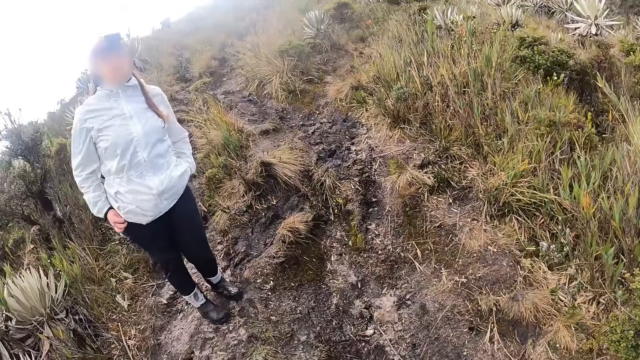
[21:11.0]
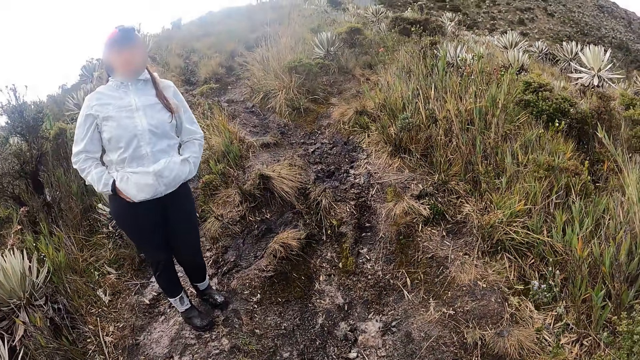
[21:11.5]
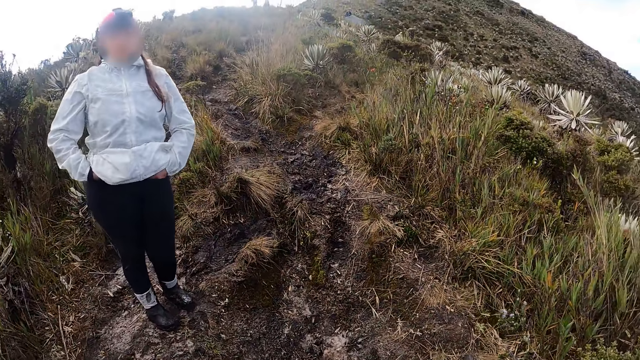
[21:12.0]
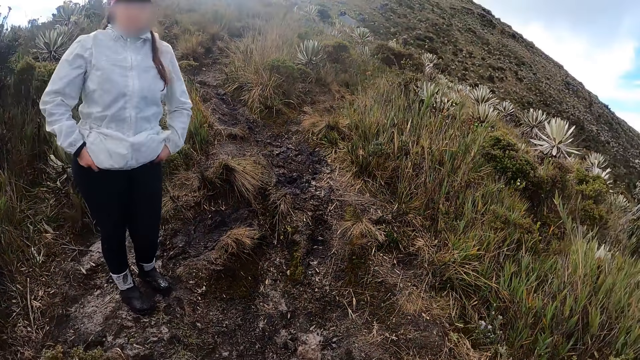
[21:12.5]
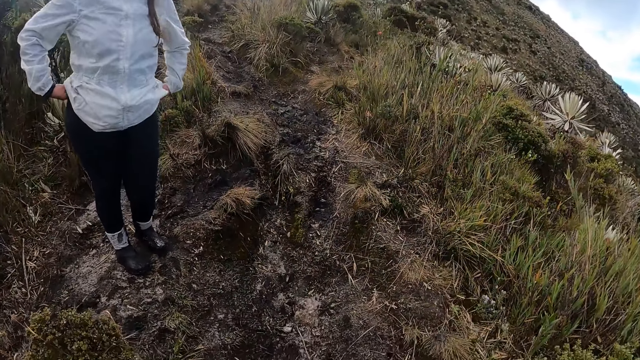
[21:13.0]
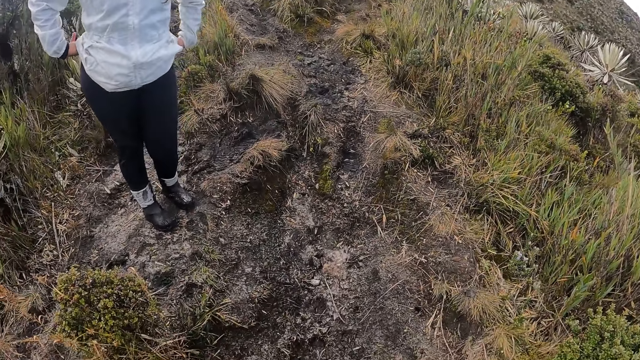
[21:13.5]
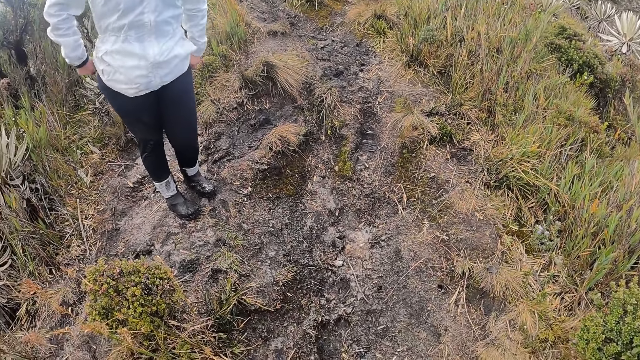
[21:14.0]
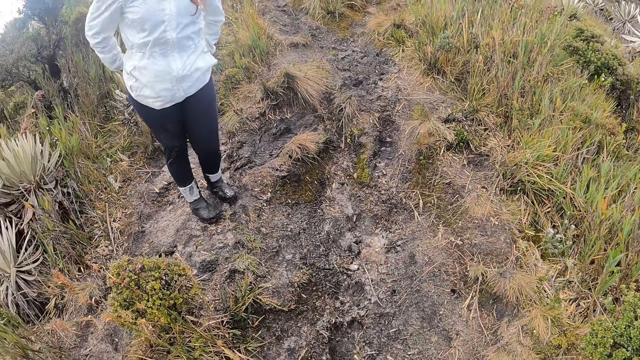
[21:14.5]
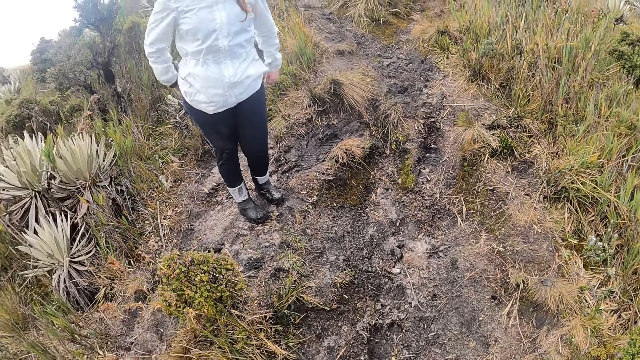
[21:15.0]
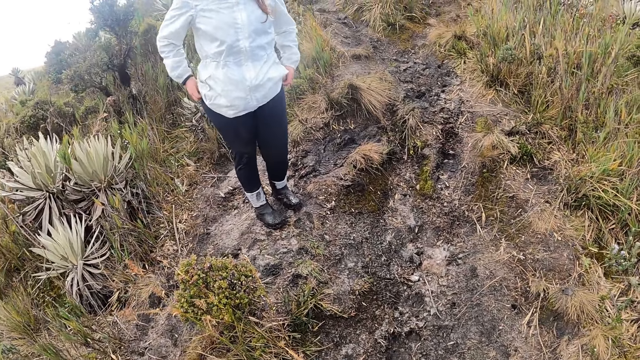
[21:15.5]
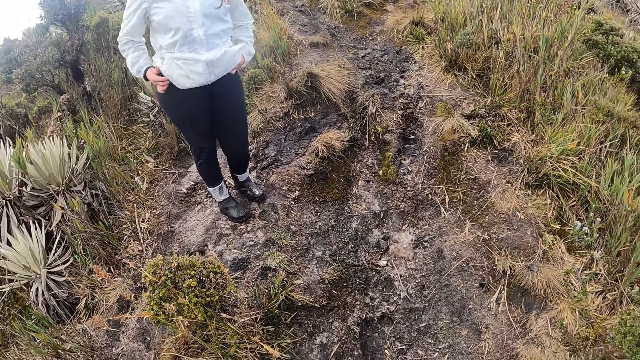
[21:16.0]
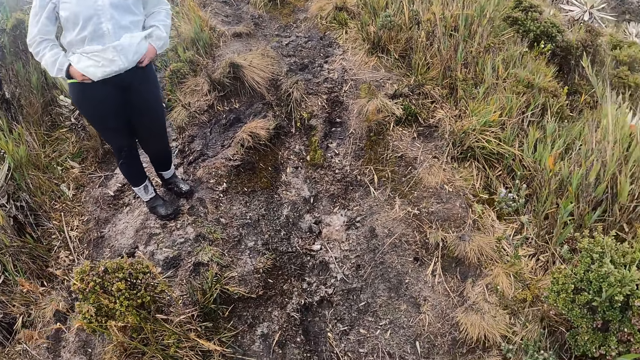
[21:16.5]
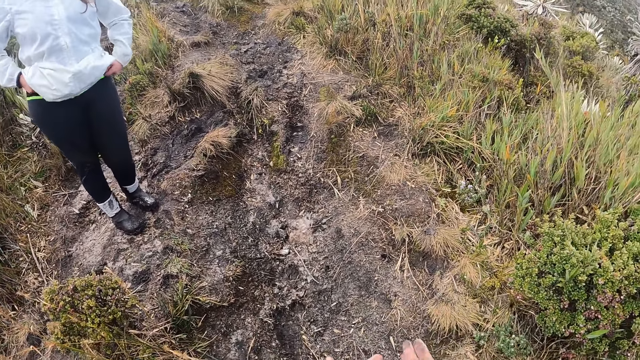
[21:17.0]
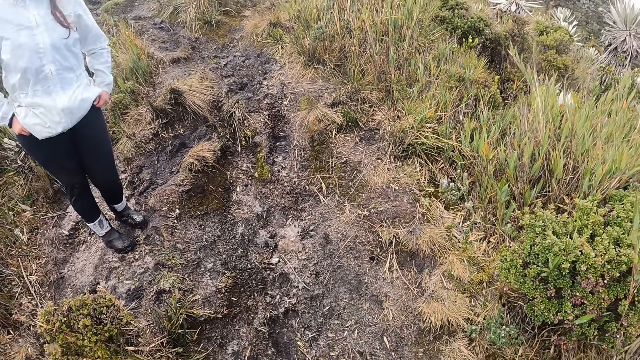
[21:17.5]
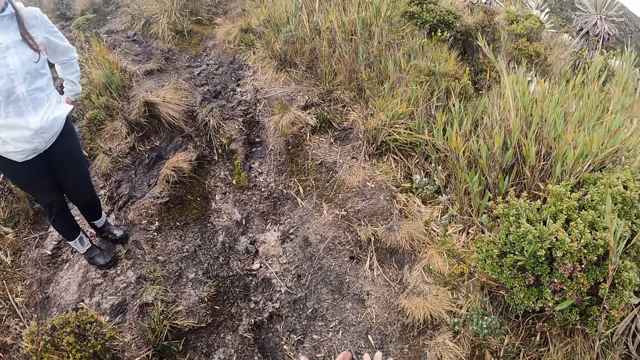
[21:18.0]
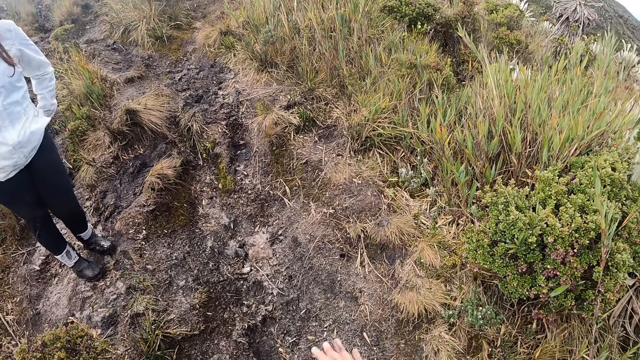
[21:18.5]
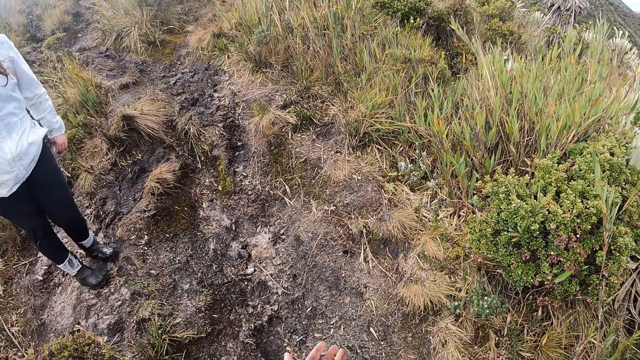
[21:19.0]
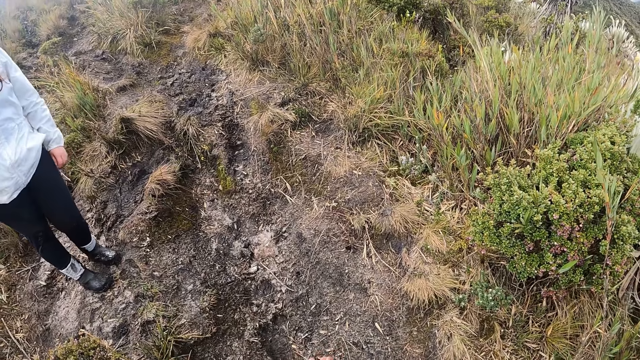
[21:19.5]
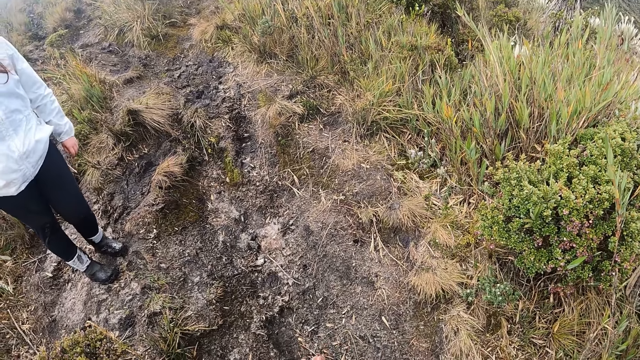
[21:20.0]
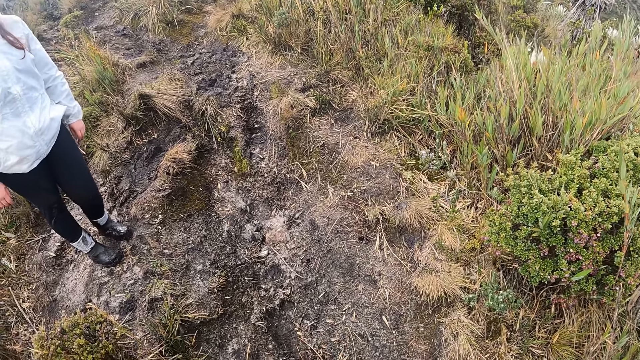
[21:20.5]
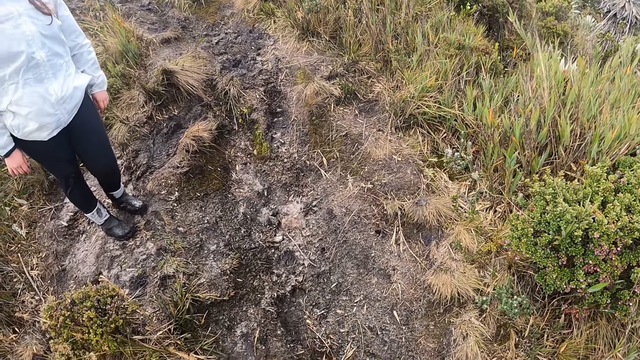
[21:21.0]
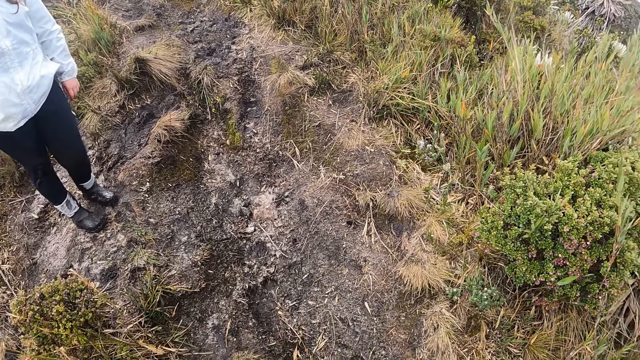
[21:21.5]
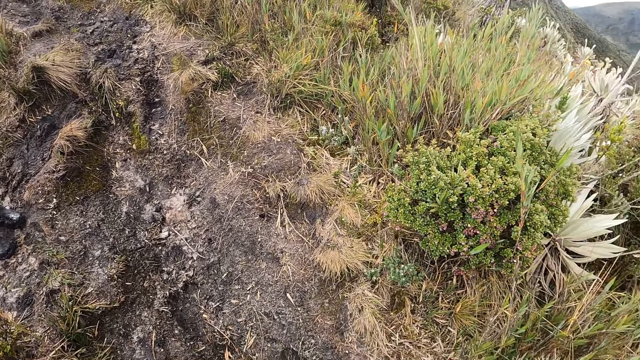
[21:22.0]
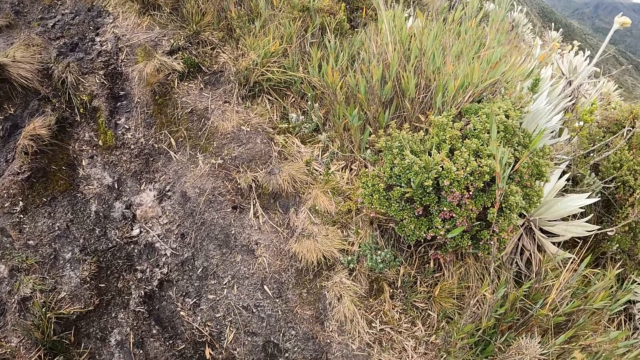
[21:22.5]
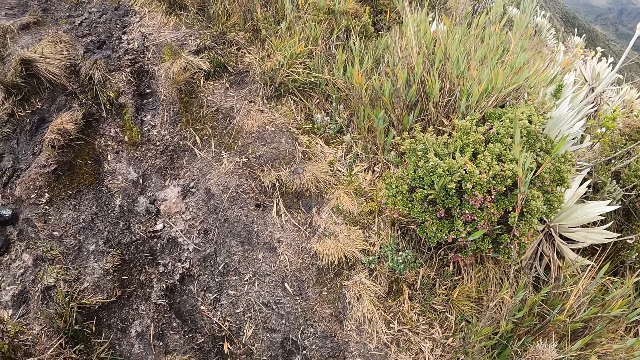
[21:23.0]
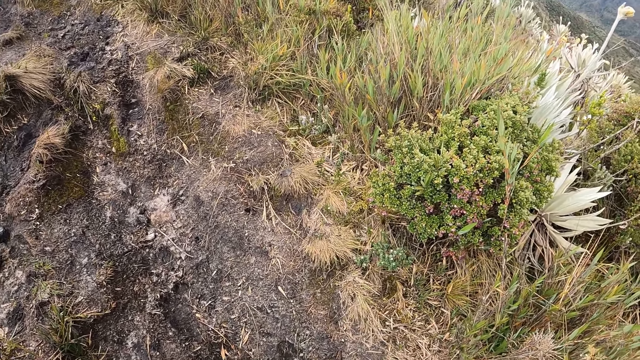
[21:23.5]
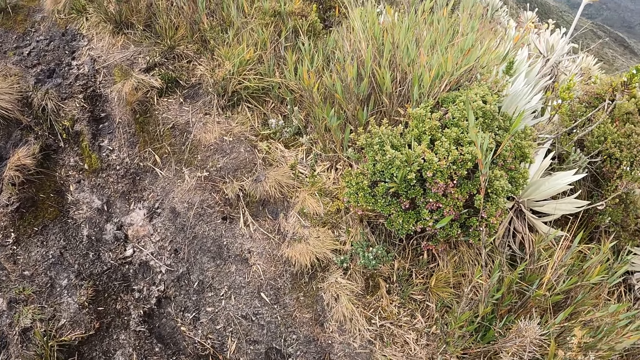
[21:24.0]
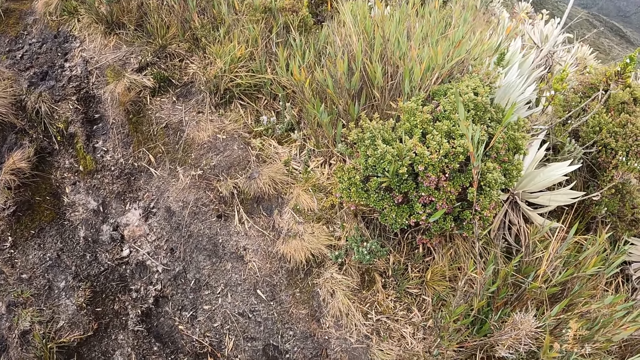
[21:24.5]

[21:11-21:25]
The woman adjusts her cloth with her hands. The camera wearer rubs her hands. She cleans her hands. She stares at the ground.

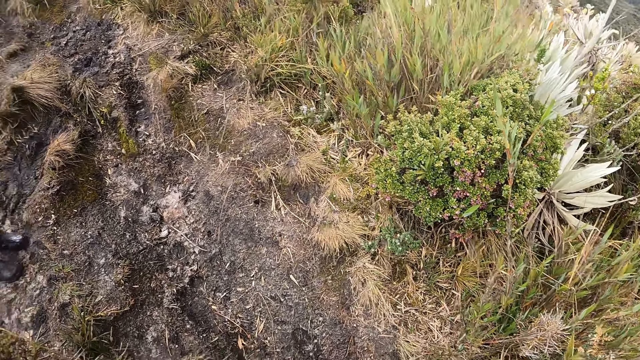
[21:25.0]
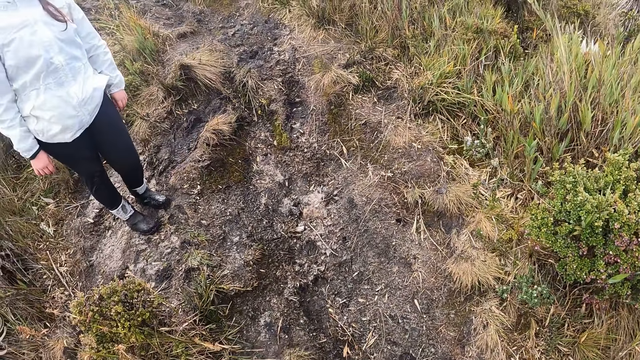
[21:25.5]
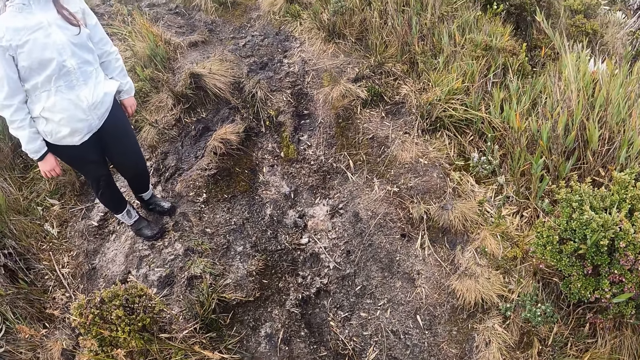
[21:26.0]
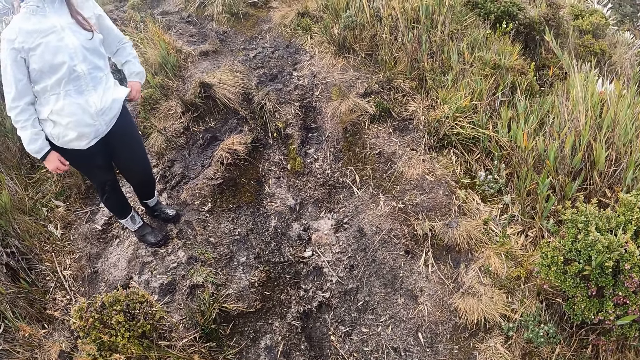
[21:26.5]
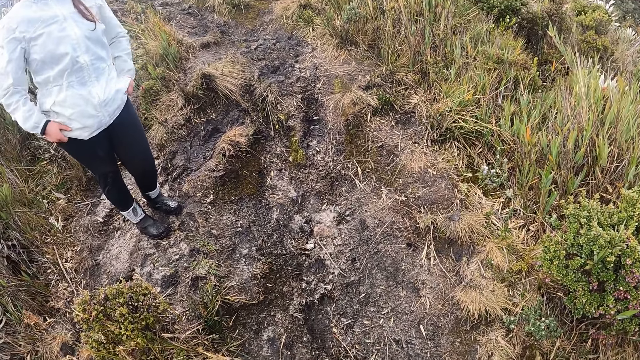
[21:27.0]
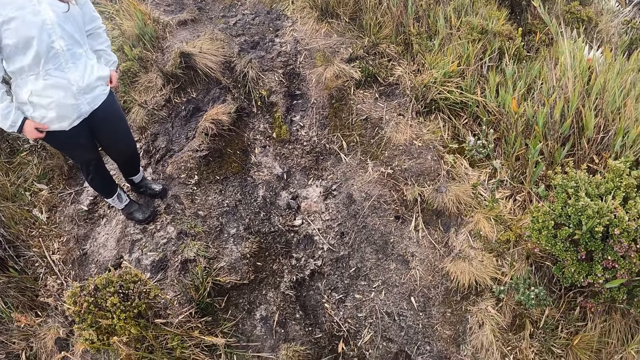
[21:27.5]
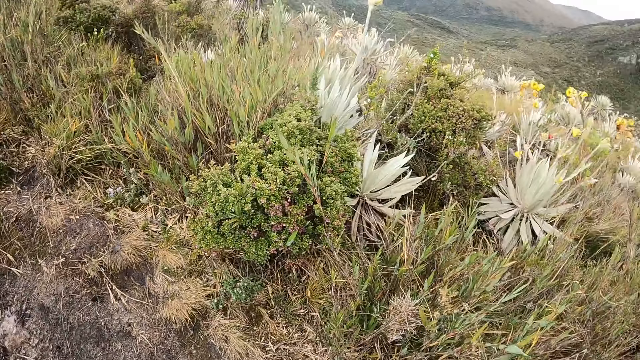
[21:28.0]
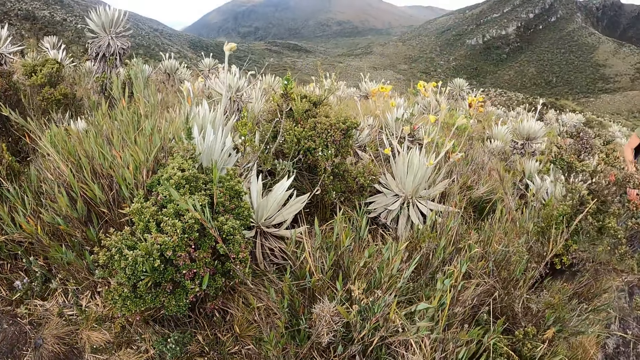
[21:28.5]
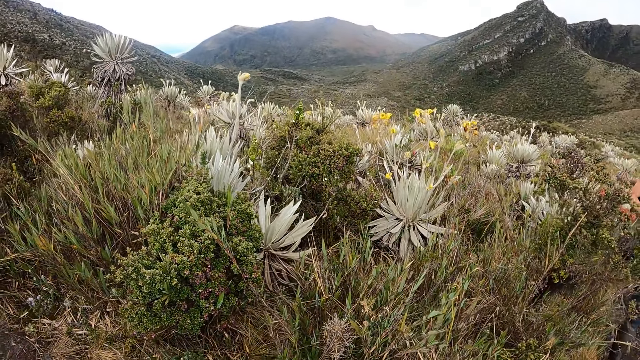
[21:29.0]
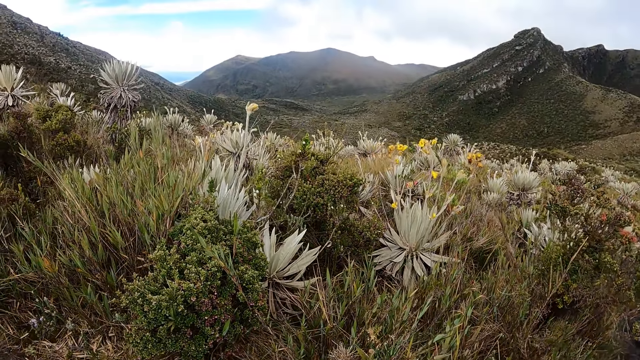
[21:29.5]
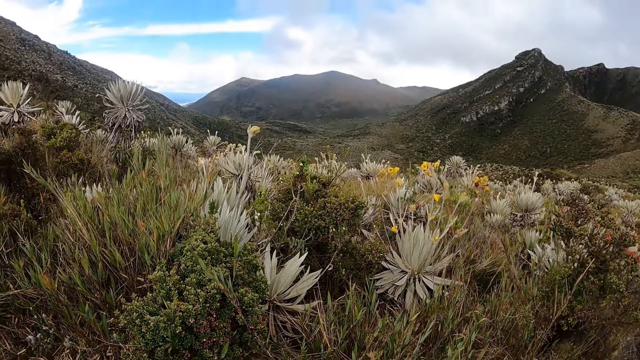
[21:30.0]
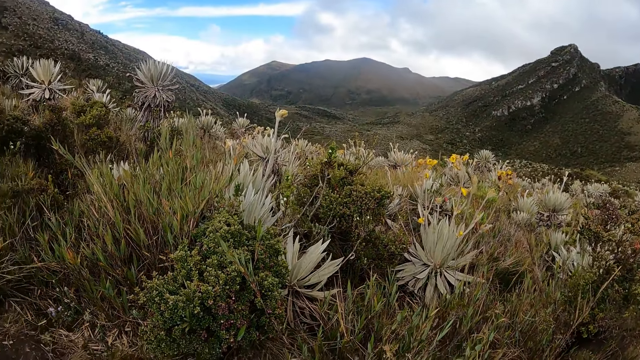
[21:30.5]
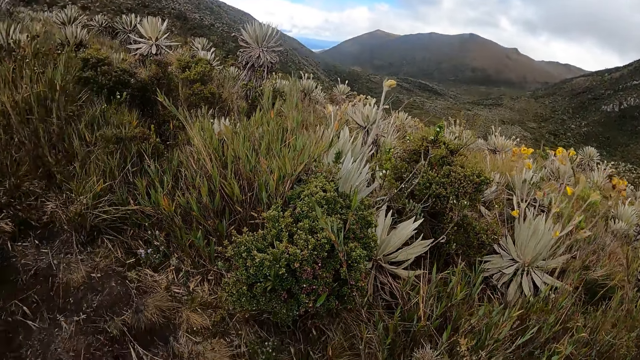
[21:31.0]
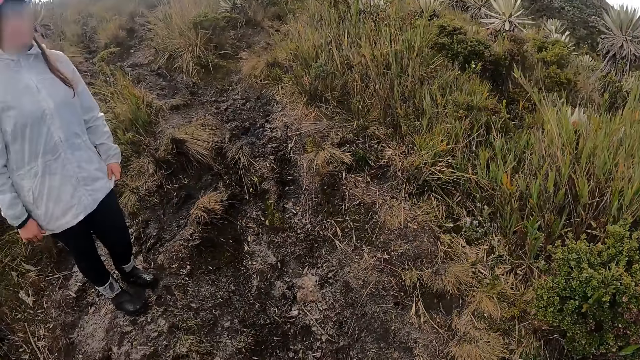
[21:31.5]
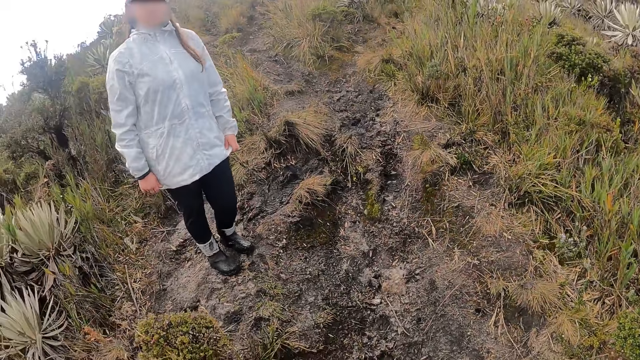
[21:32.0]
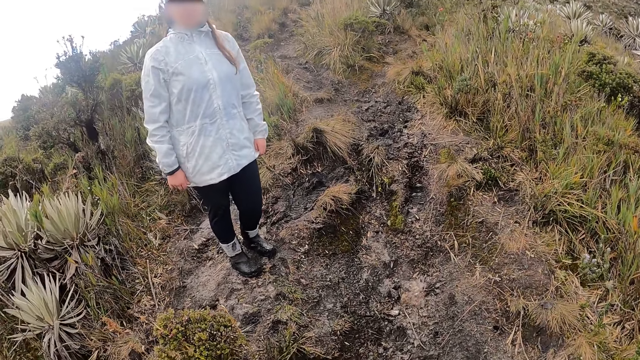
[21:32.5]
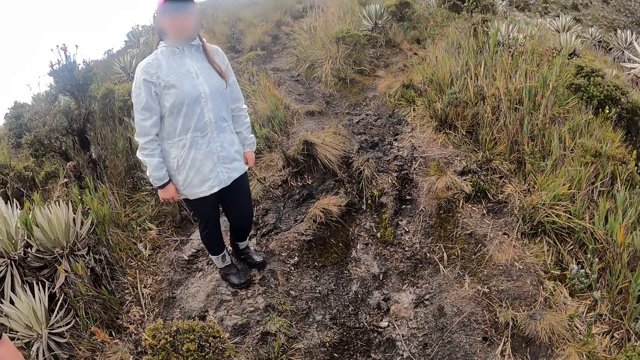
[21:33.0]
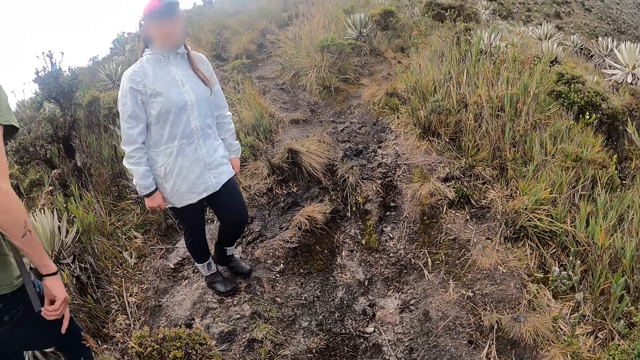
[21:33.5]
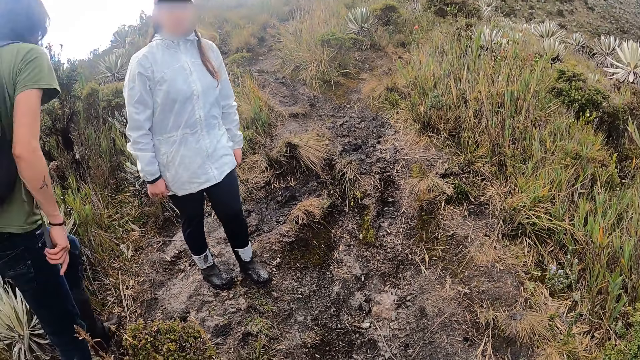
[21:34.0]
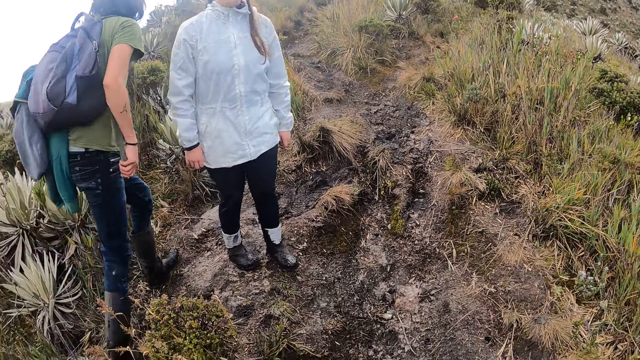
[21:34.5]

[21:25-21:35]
A woman moves her clothes with her hands. The camera wearer looks at the mountains. A man walks towards the woman on the mountain.
